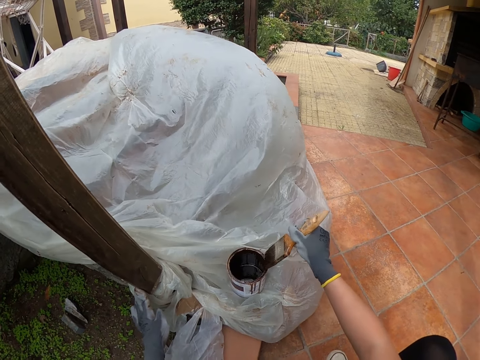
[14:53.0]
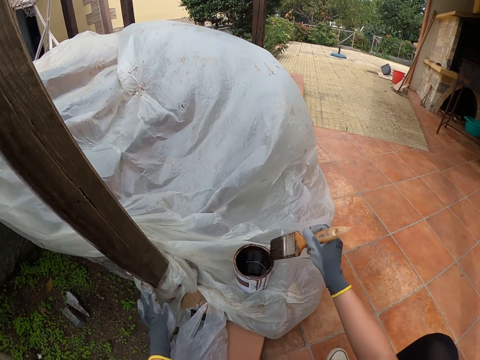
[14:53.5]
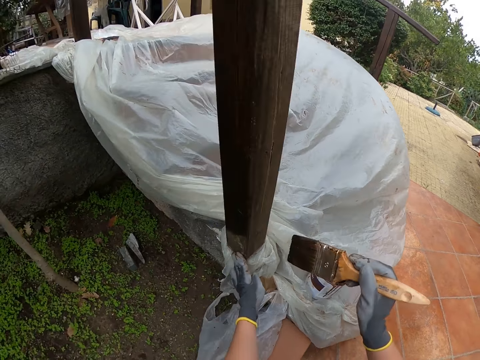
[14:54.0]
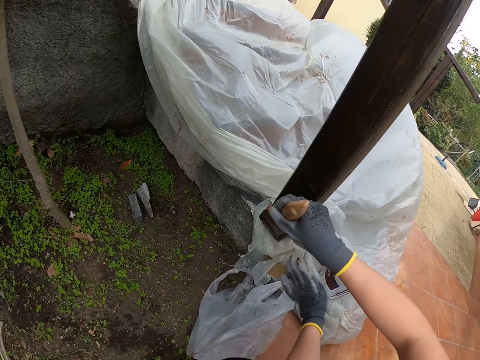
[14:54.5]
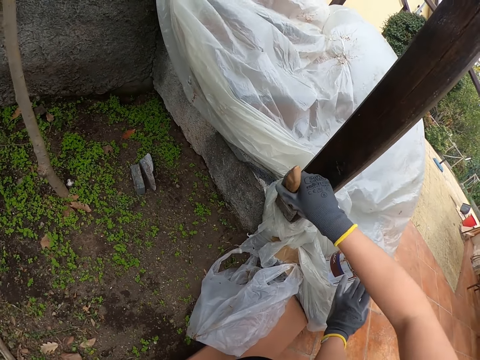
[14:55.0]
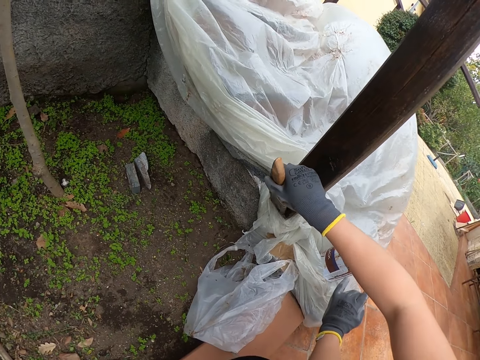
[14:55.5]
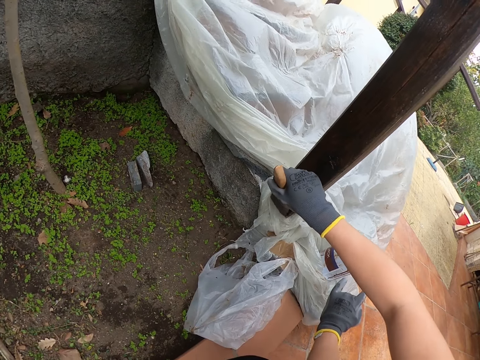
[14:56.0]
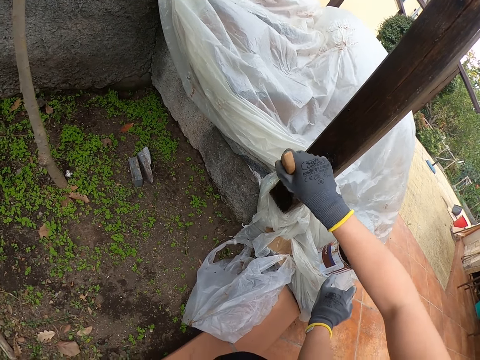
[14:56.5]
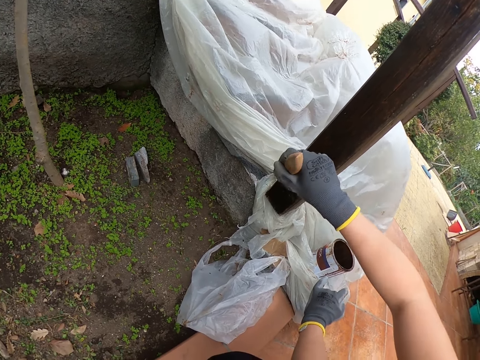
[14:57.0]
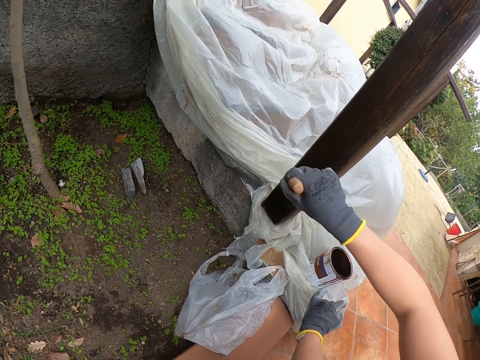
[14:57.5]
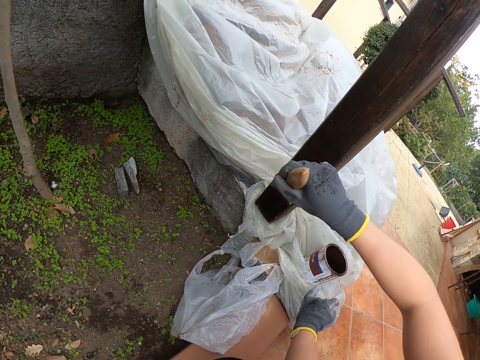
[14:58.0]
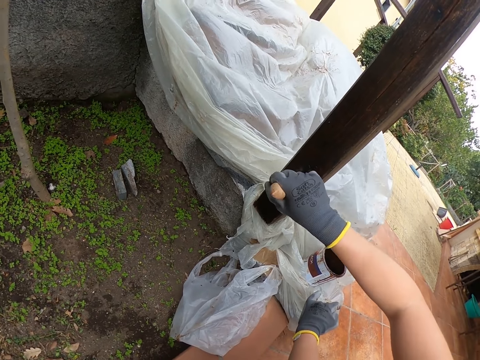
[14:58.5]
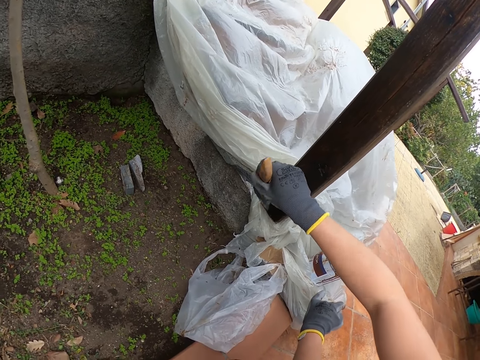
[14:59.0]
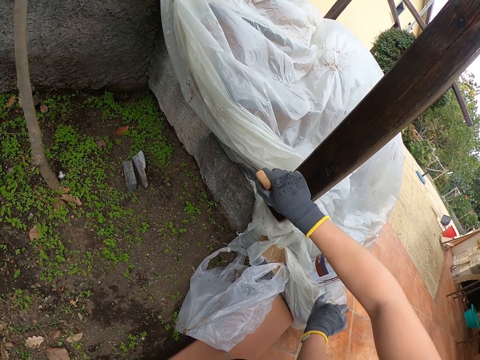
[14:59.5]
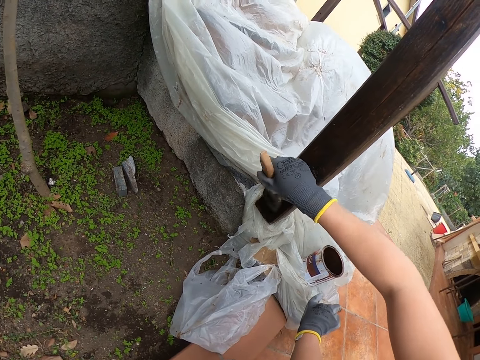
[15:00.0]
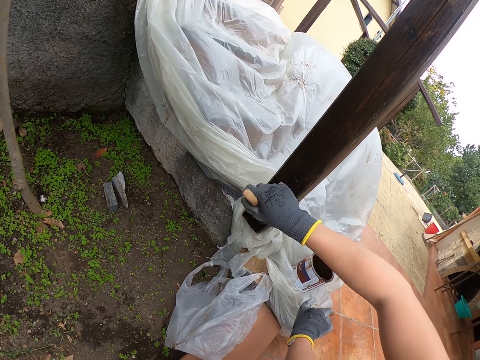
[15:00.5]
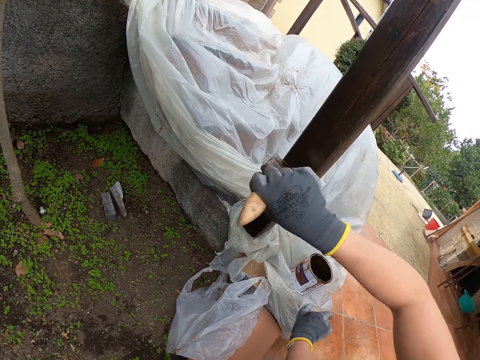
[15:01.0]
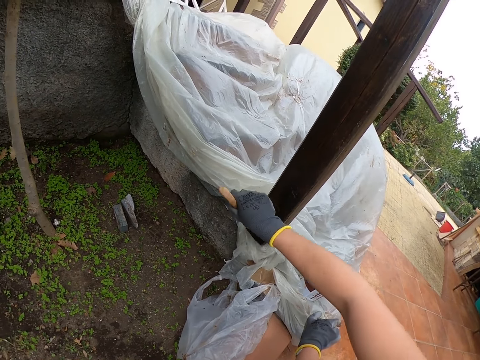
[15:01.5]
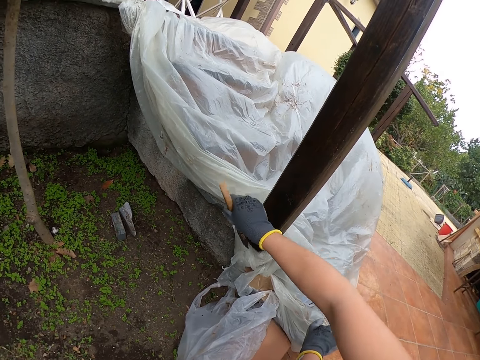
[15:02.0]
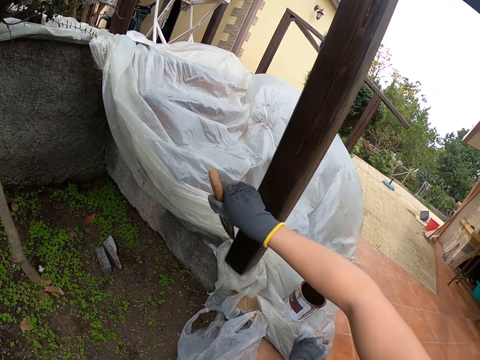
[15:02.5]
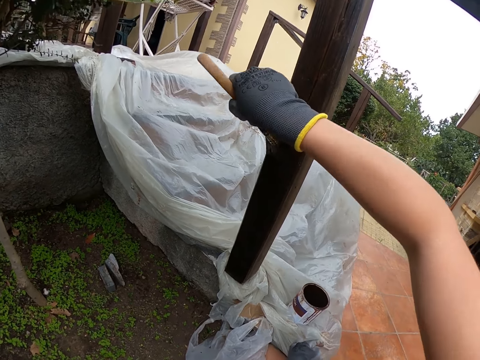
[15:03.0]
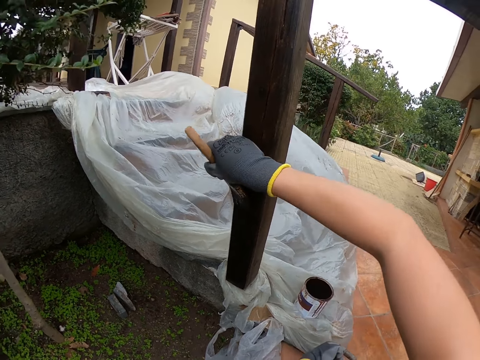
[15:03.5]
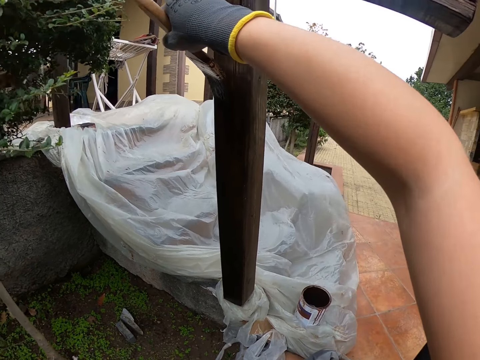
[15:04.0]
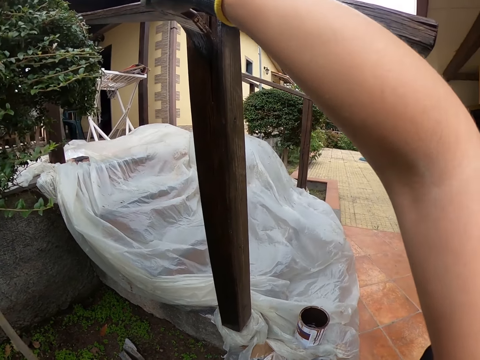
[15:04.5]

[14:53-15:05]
The camera wearer paints the stairs rail.

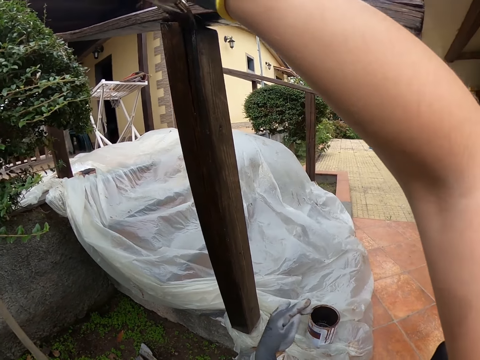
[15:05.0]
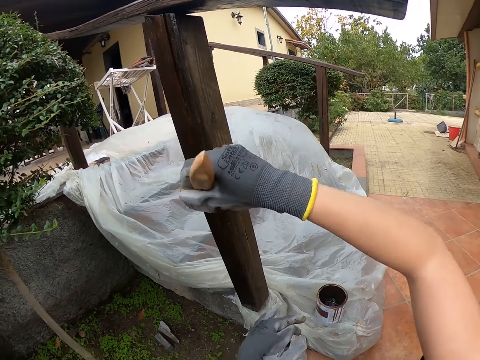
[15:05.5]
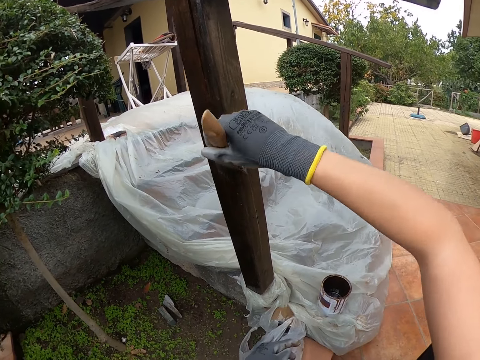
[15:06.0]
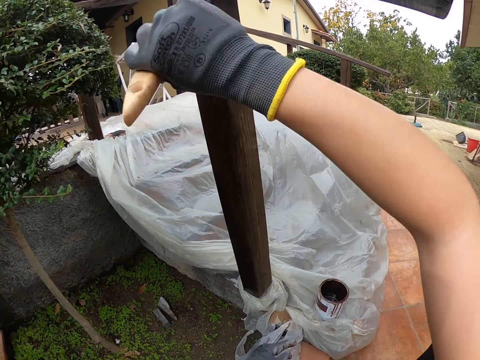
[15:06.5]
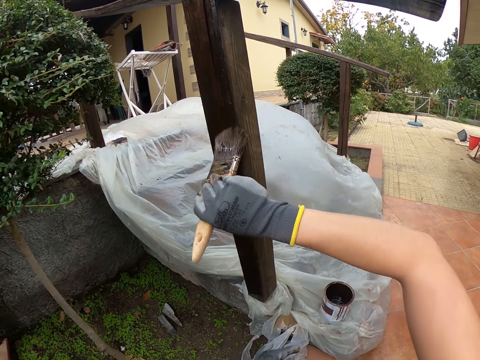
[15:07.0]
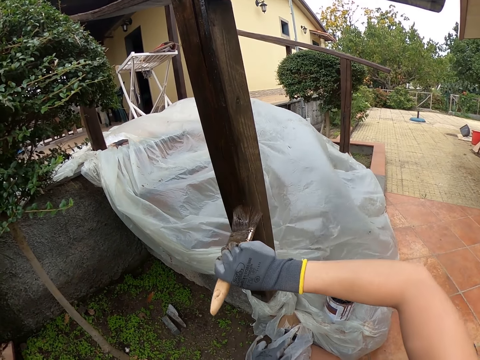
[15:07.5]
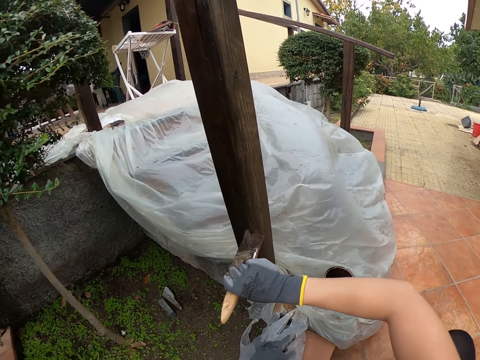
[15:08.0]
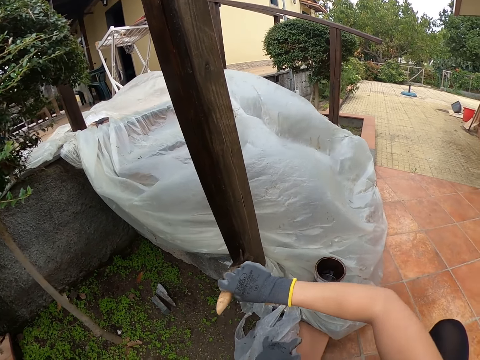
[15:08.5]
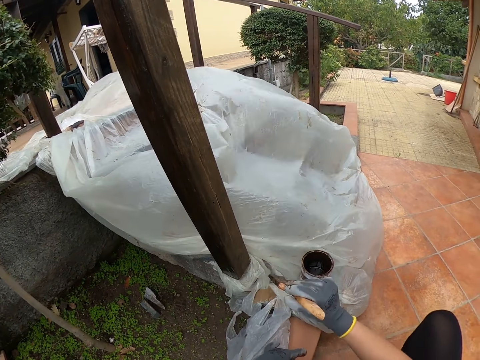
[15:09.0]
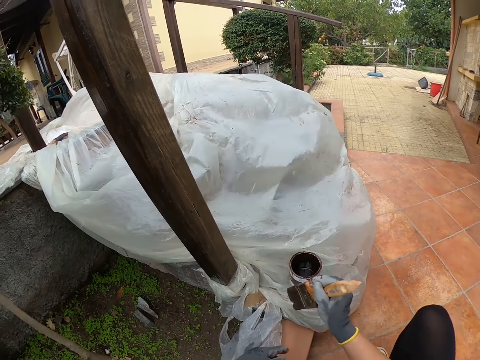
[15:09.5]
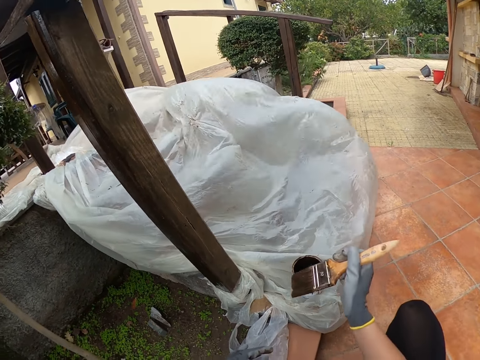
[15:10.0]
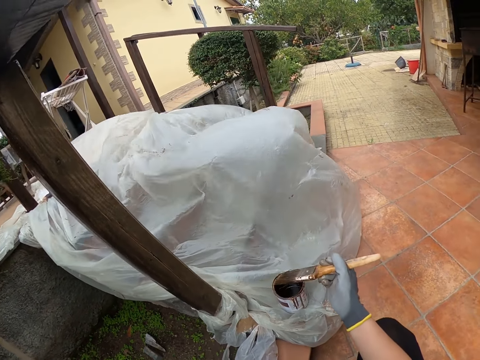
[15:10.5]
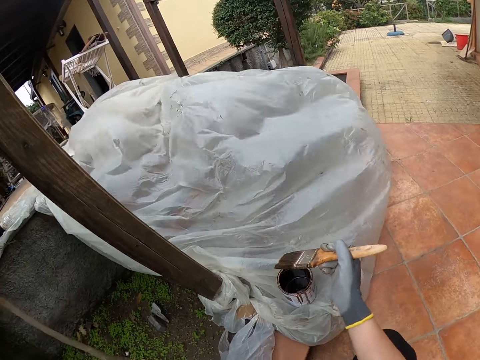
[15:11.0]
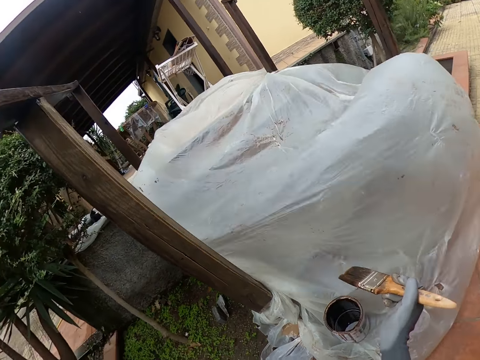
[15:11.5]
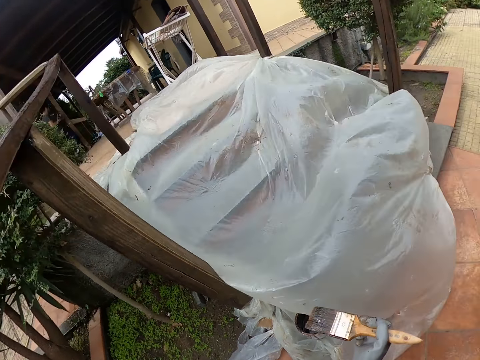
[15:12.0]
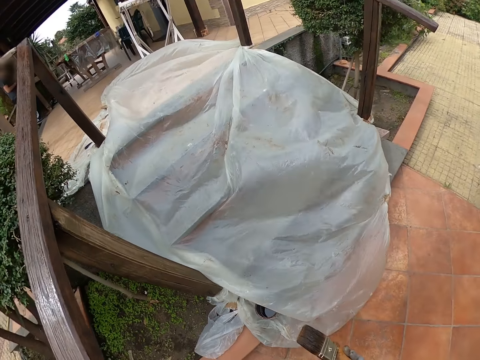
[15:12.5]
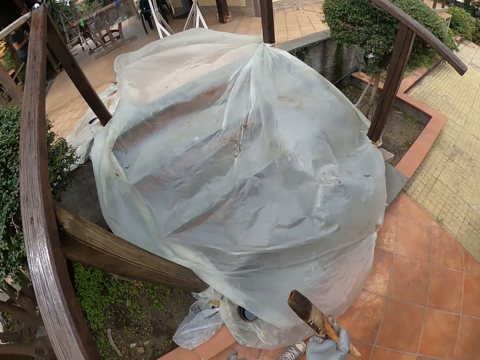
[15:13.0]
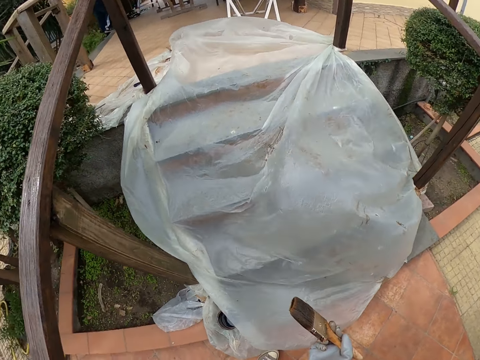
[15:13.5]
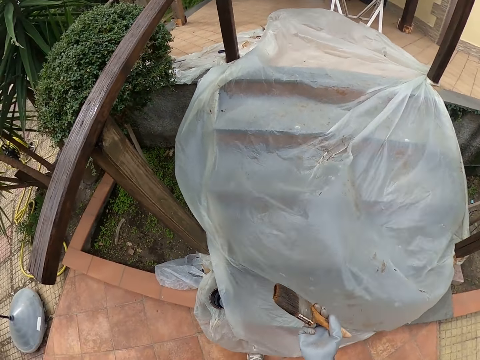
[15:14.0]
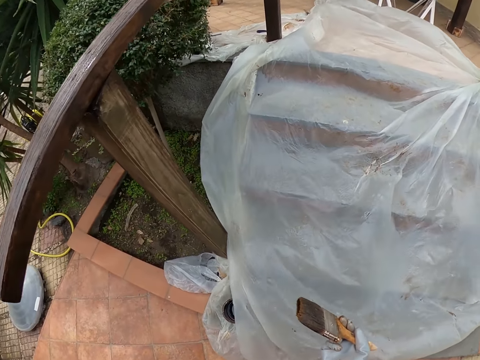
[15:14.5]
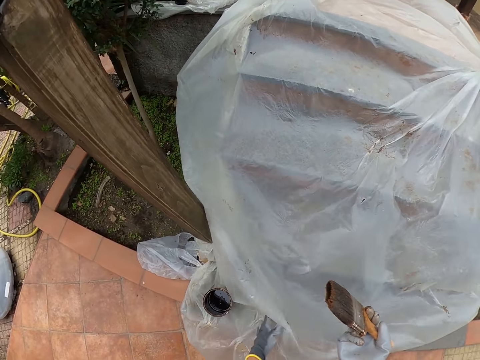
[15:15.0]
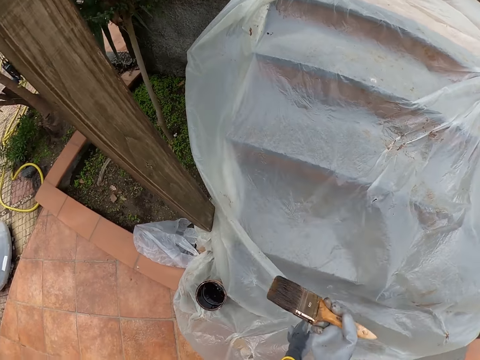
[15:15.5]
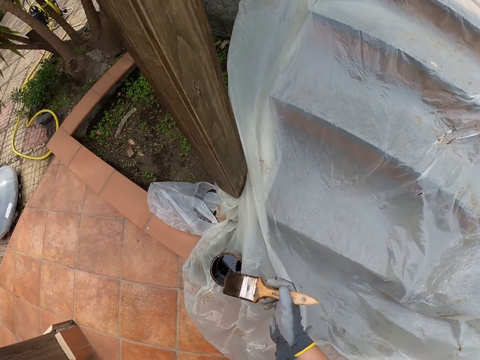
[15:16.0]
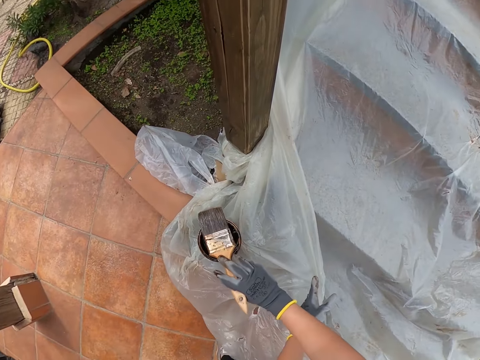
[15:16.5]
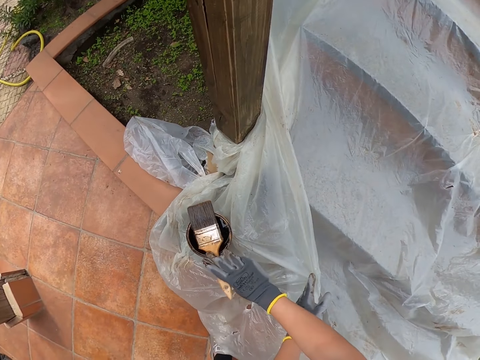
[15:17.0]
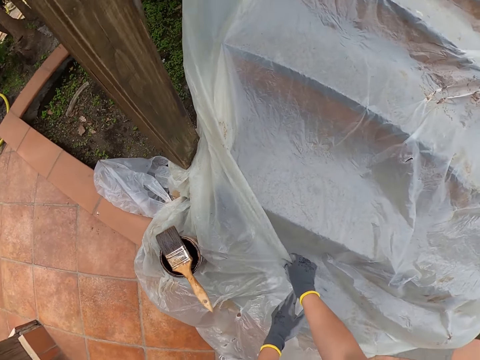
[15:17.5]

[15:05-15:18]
The camera wearer looks around. They walk around. They touch the nylon paper. They place the paint brush on the paint can.

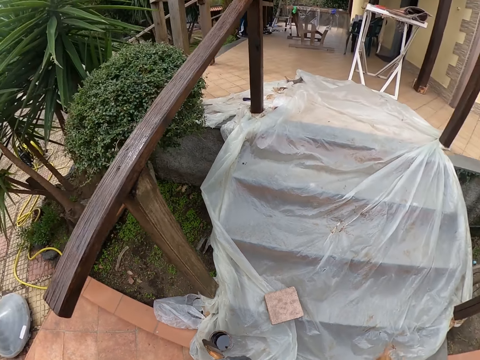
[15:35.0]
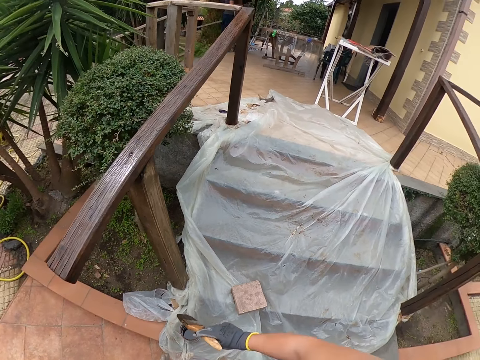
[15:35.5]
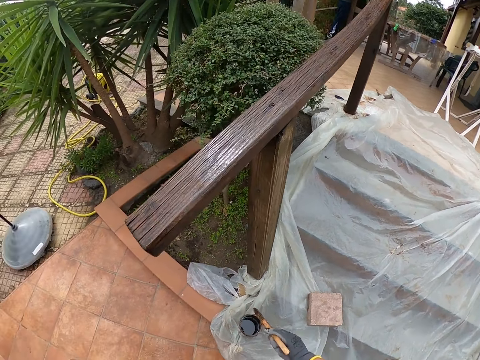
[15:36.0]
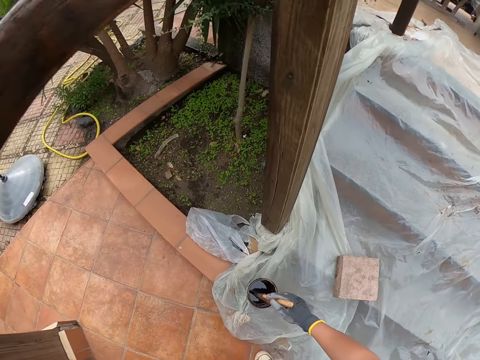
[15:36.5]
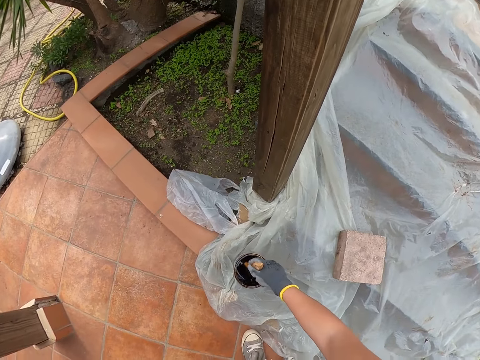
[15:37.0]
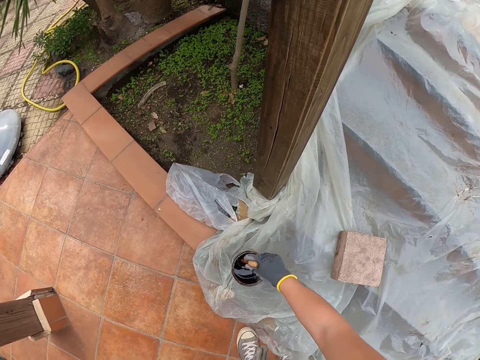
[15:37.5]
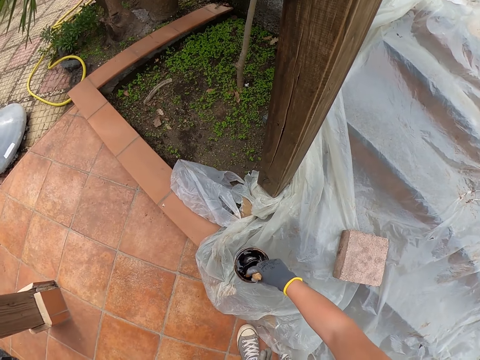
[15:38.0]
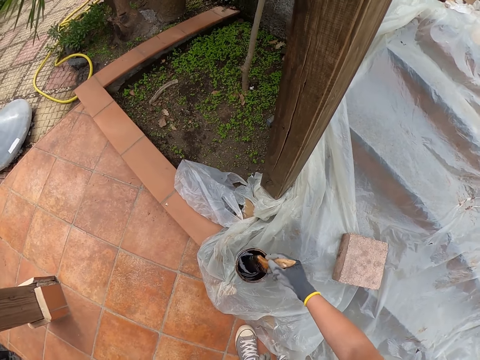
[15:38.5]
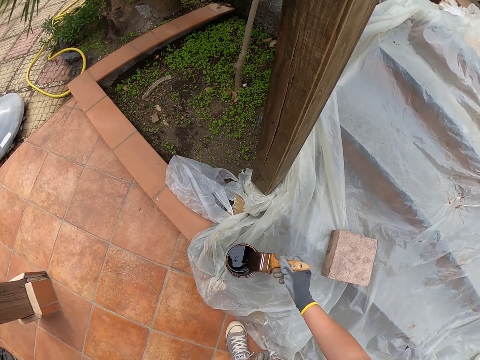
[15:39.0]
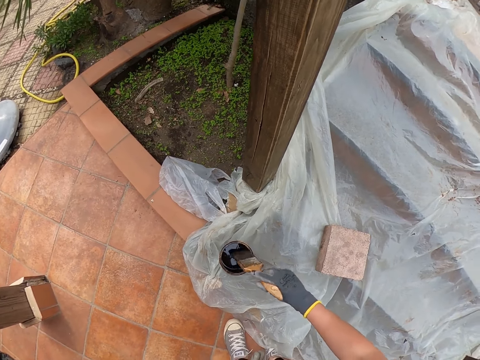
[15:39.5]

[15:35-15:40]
The camera wearer looks around. They dip the paint brush in the paint can. They smear the paintbrush to the paint tin.
